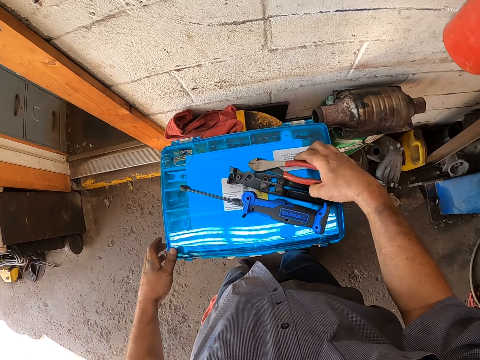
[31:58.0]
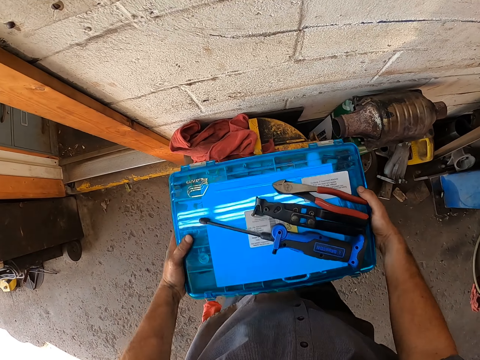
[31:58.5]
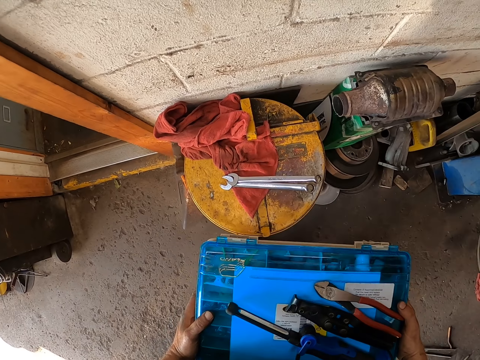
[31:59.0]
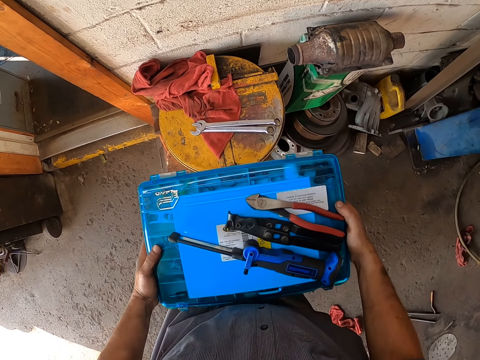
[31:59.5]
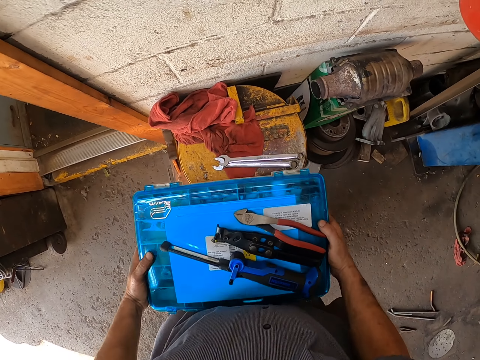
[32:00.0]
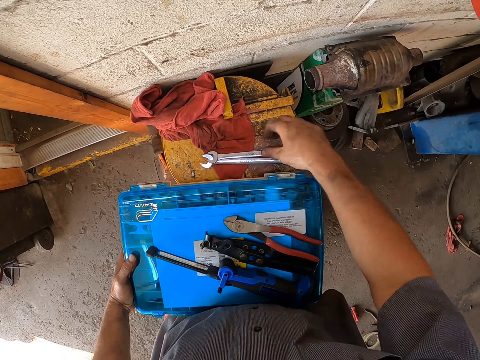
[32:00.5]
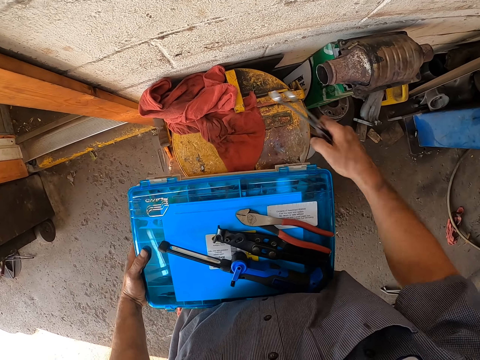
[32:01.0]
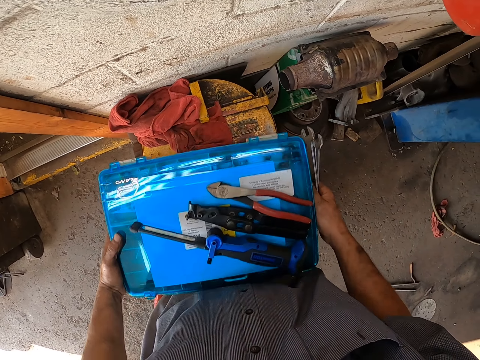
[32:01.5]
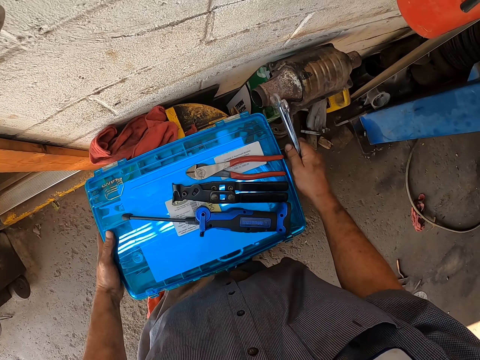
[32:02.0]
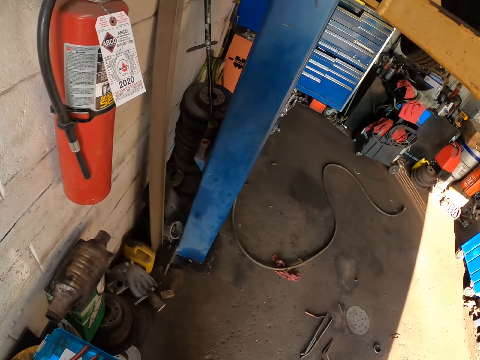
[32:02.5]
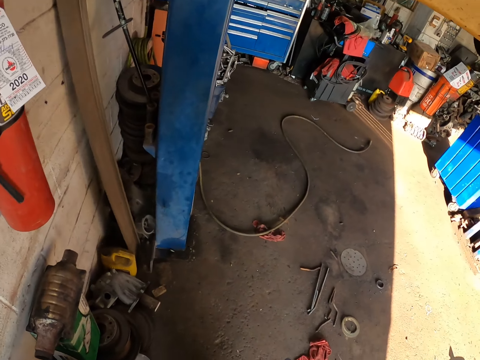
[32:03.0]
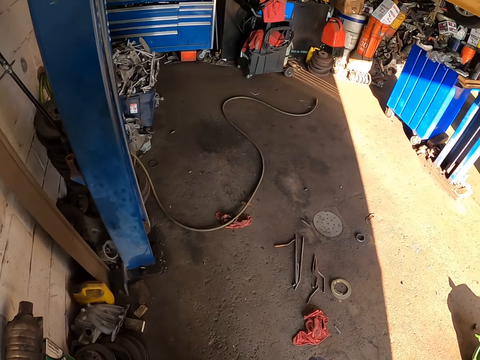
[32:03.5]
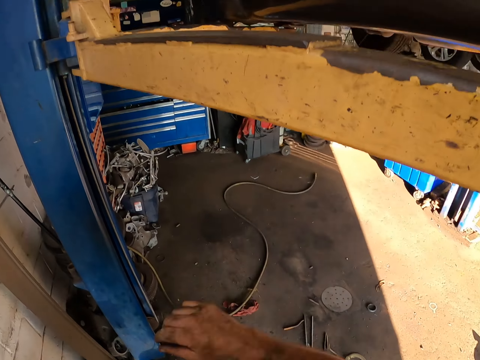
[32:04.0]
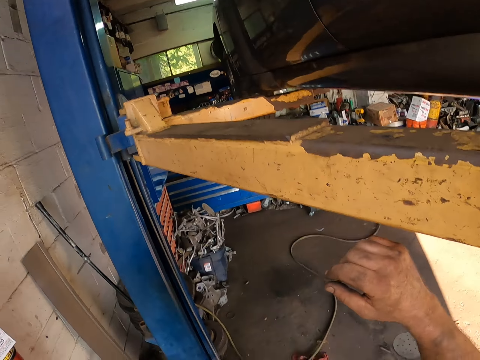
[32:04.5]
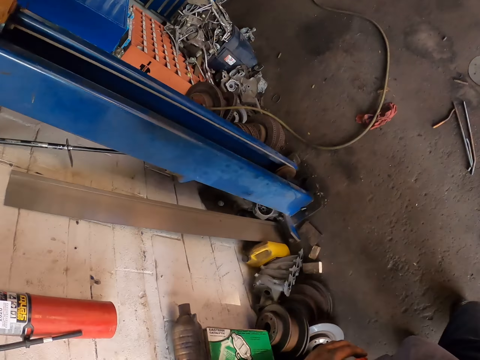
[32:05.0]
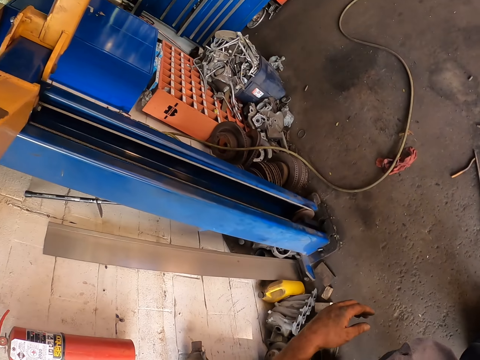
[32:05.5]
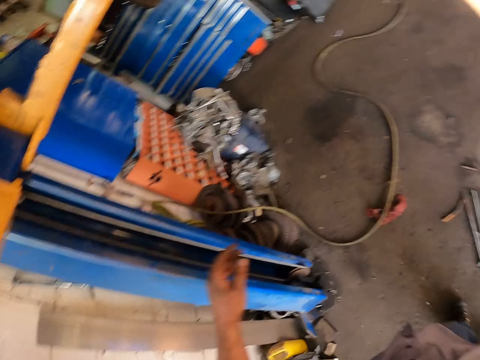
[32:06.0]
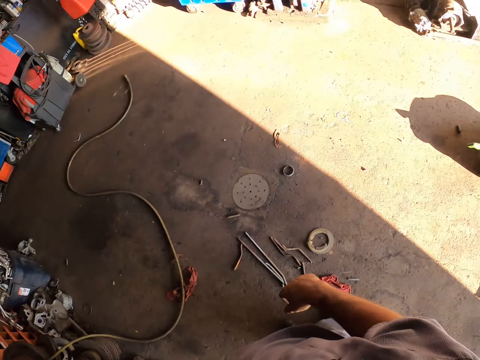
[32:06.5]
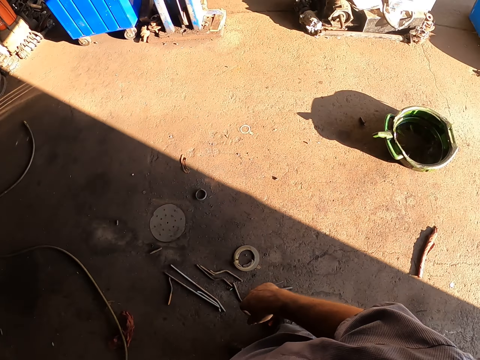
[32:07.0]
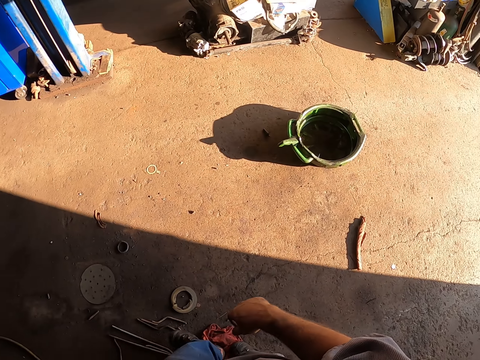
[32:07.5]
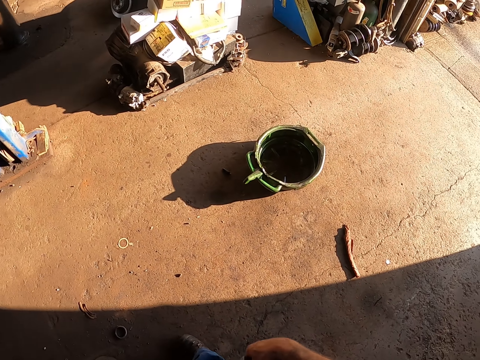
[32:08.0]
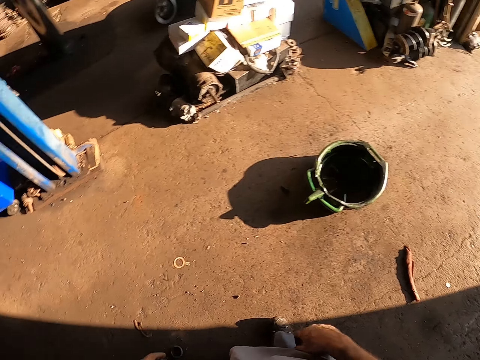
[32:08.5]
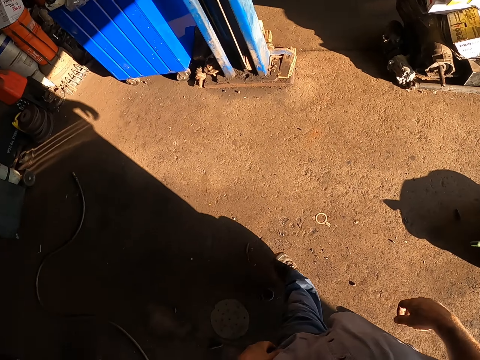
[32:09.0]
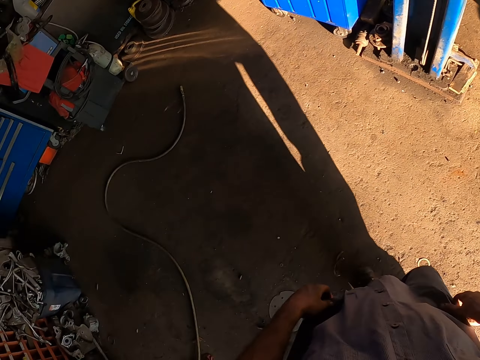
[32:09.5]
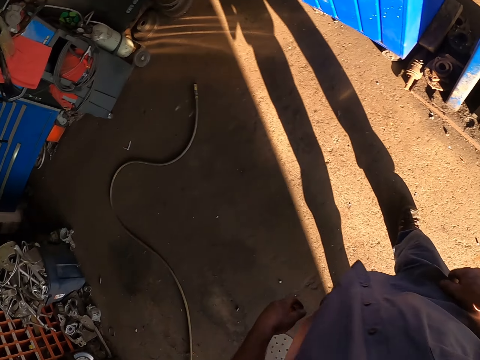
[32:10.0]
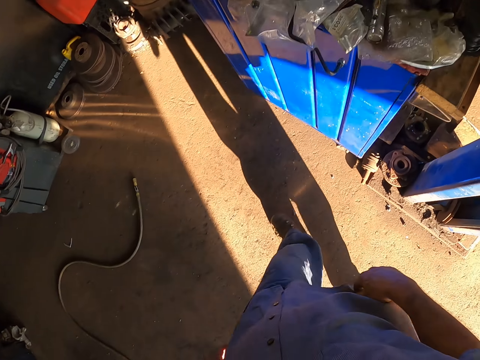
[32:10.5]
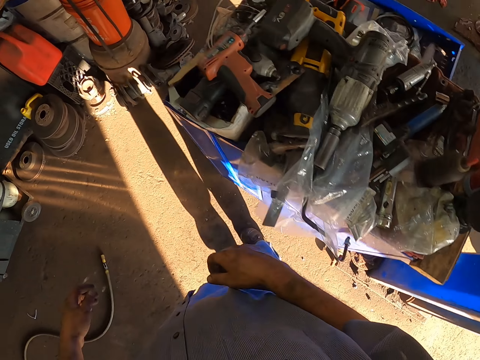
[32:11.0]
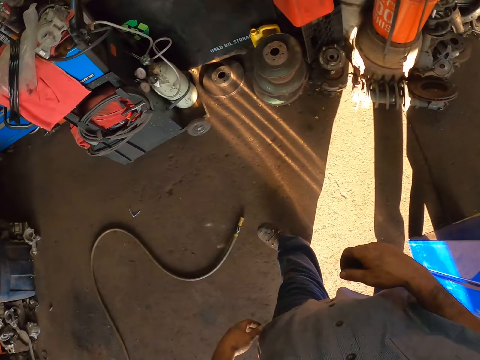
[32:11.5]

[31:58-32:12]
The camera wearer places the pliers on a tool box. They lift the tool box. They put the tool box down. They support the tool box on a knee. They pick the spanners. They carry the tool box. They place the tool box on a bucket. They walk around, lift a hand and walk around.

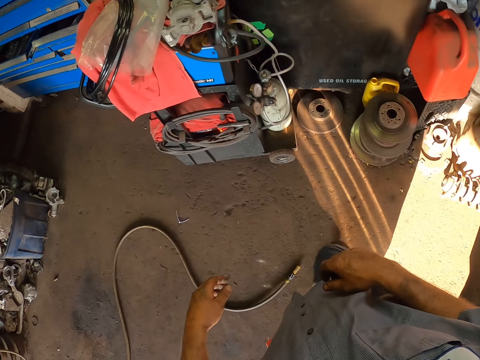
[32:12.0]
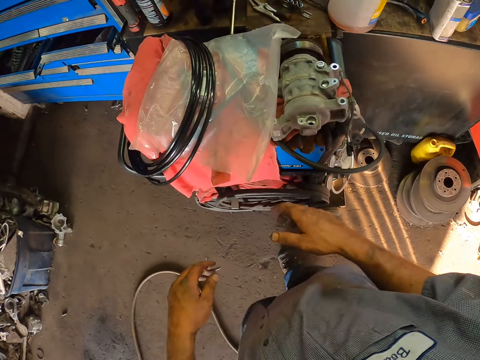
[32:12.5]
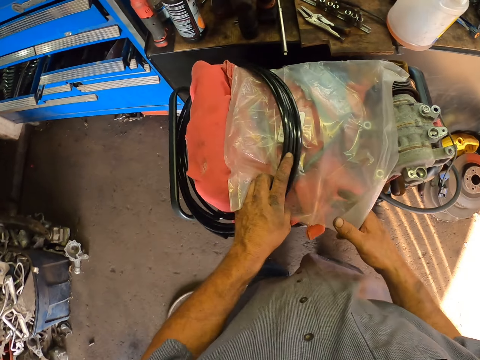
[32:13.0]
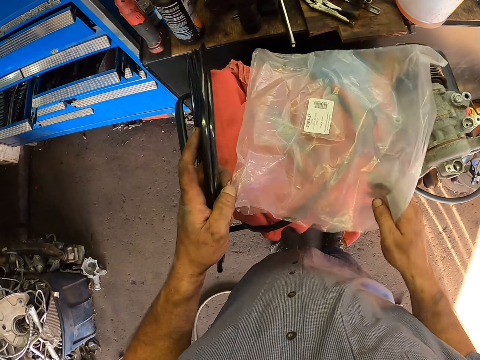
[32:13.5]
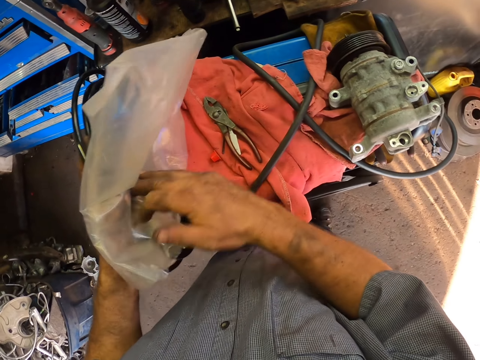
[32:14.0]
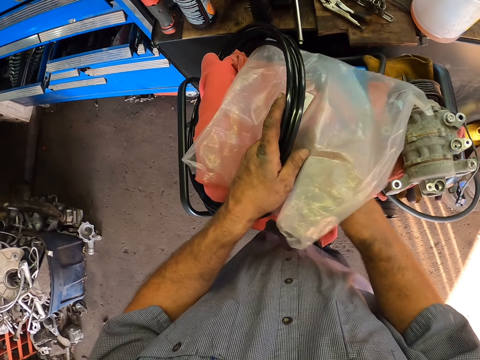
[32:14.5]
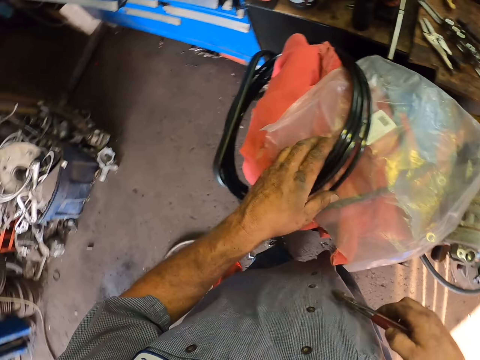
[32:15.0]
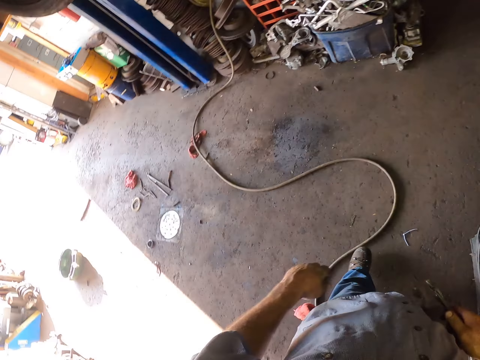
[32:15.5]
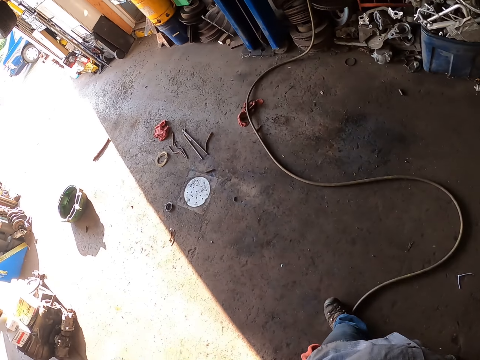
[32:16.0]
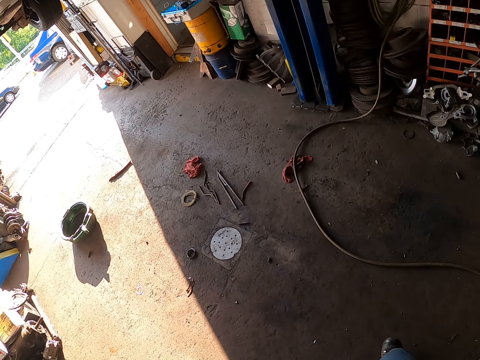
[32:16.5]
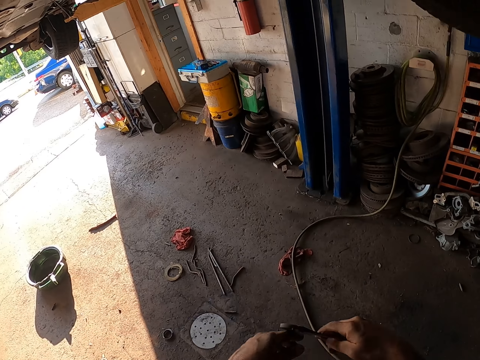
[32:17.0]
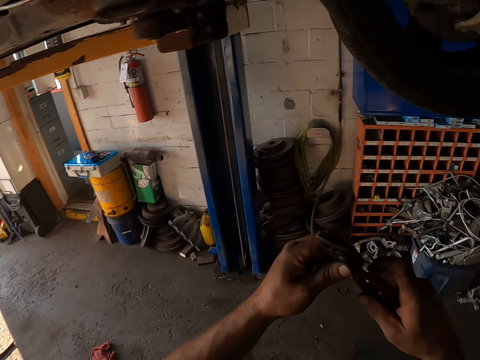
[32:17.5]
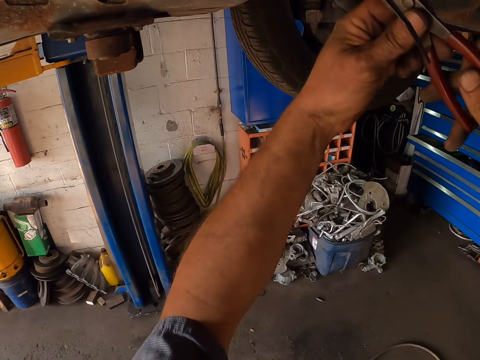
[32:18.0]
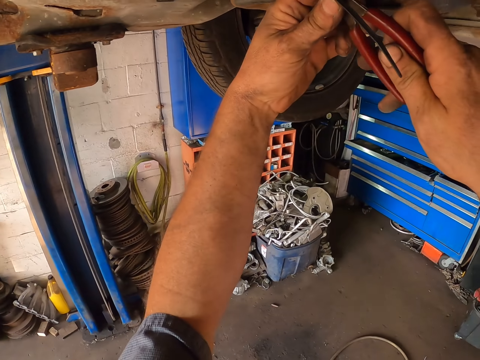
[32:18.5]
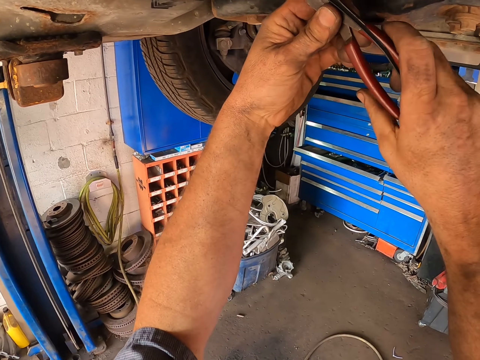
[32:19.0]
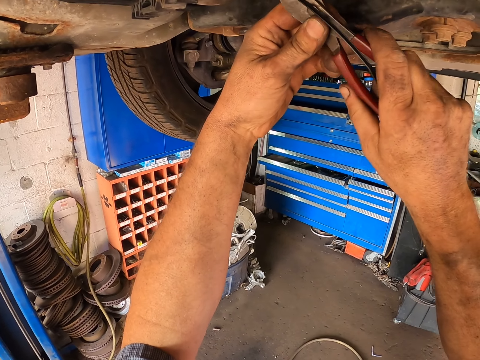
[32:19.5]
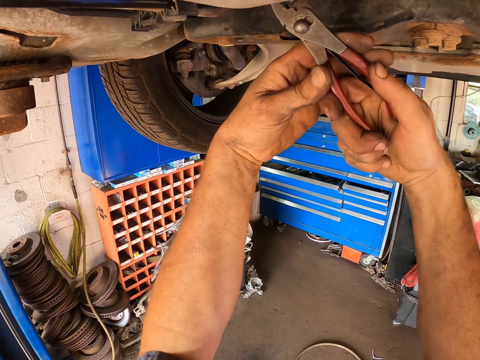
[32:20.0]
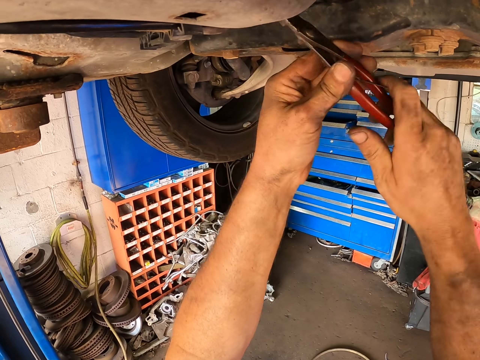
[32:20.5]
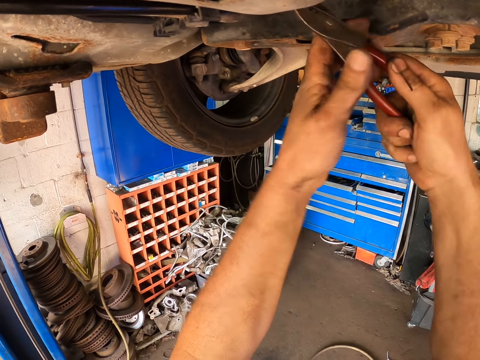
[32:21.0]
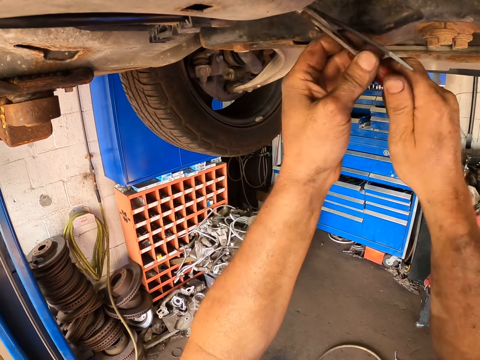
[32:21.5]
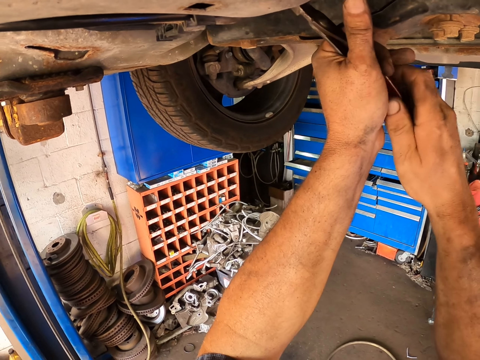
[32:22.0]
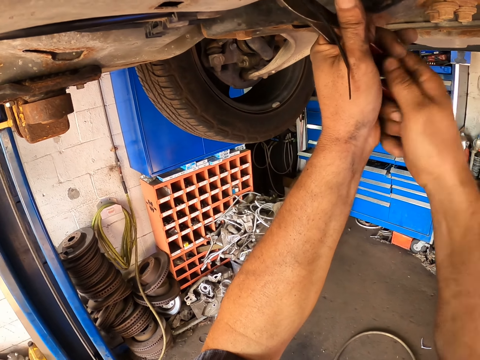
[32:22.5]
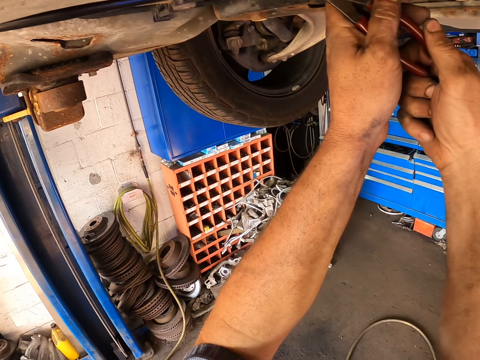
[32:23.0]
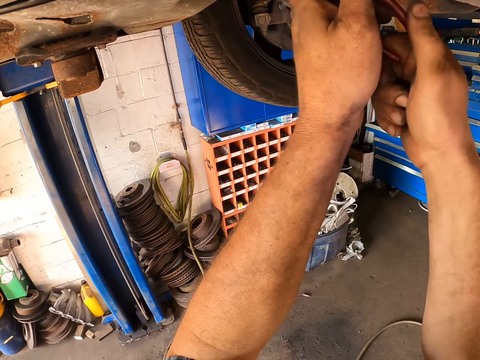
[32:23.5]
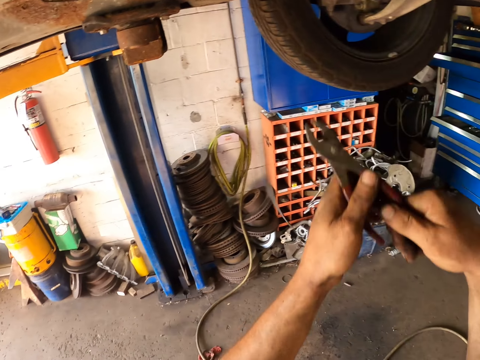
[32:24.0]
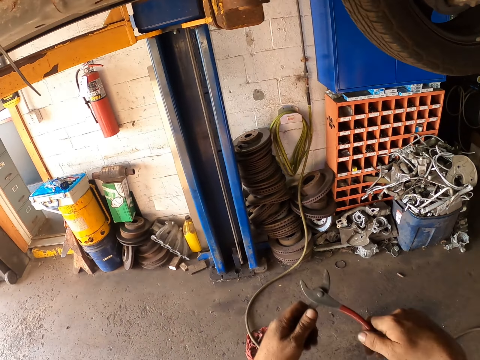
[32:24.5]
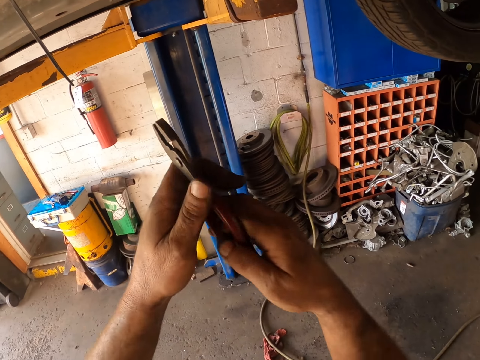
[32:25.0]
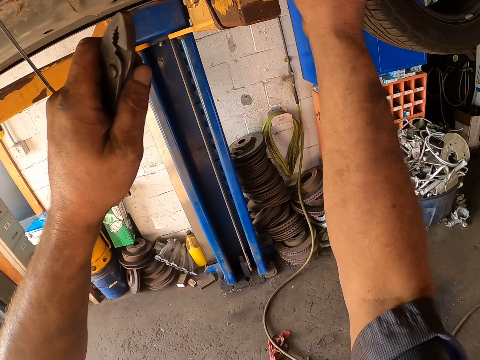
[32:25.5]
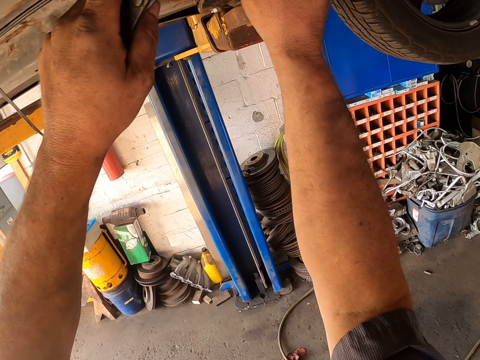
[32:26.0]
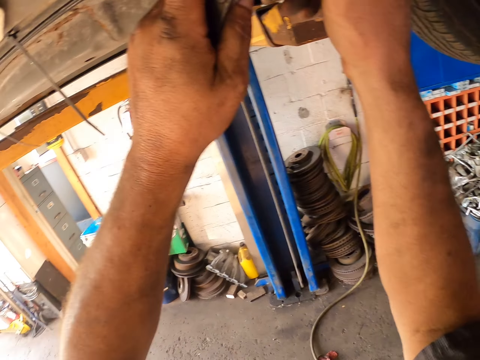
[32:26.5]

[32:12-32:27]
The camera wearer holds a plastic paper. They hold a cable. They lift the cable. They move the plastic paper. They pick up a pliers. They drop the cable. They move around. They fix the lawn mower. They untie the strings. They drop the string on the ground. They move the pliers away from the lawn mower. They fix the lawn mower.
